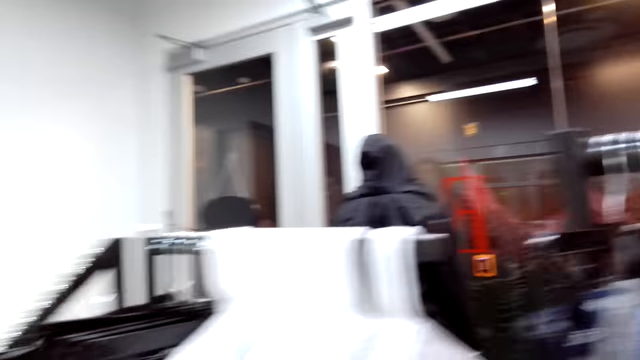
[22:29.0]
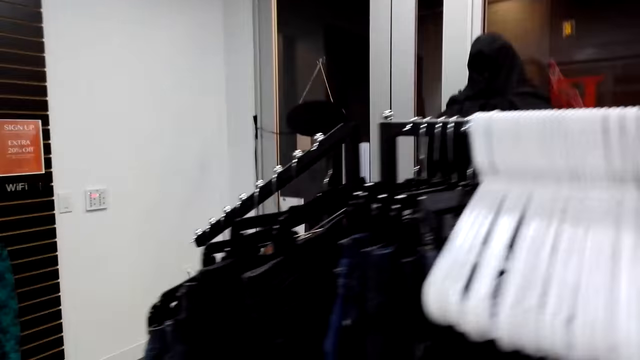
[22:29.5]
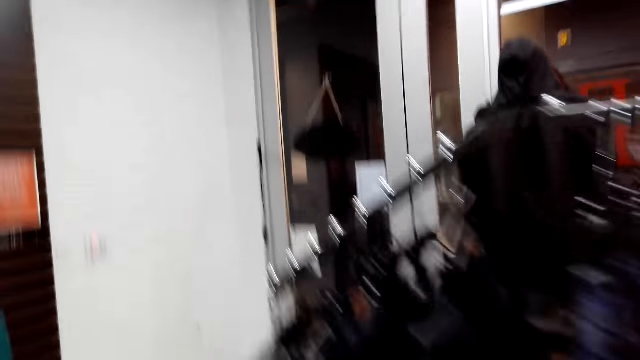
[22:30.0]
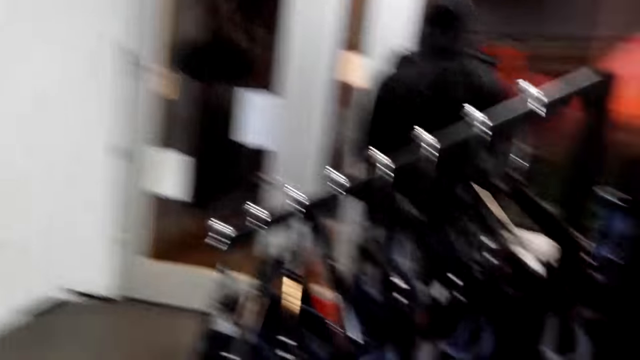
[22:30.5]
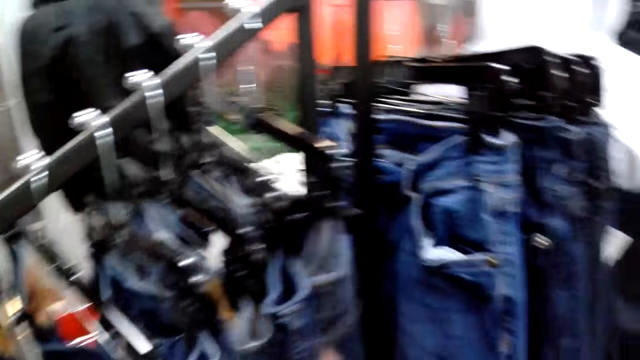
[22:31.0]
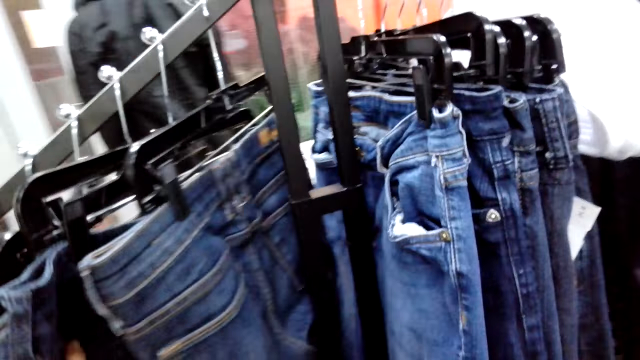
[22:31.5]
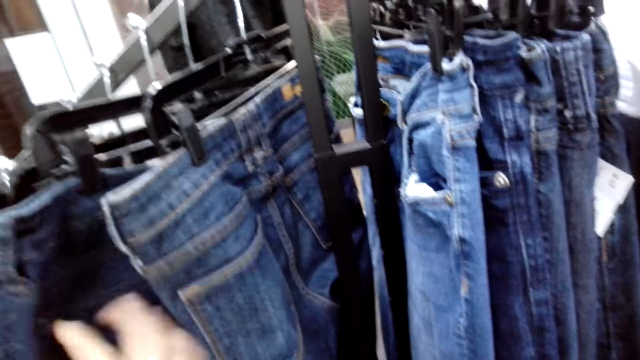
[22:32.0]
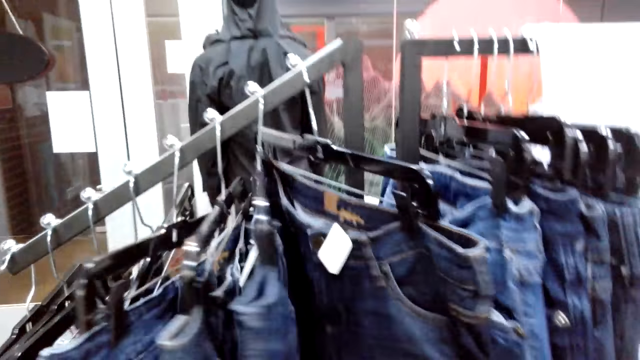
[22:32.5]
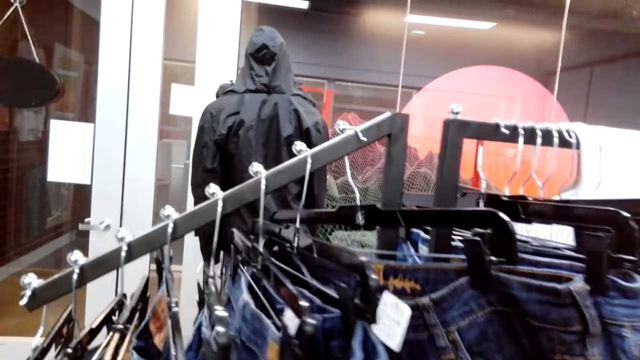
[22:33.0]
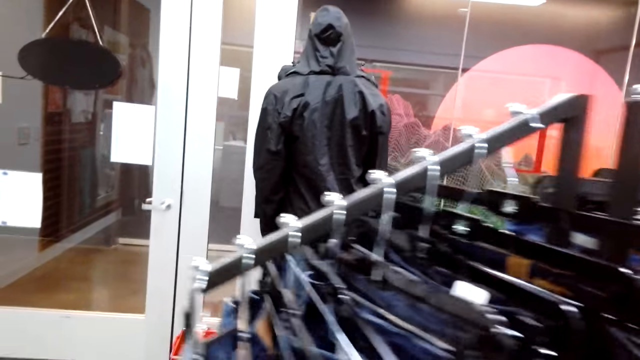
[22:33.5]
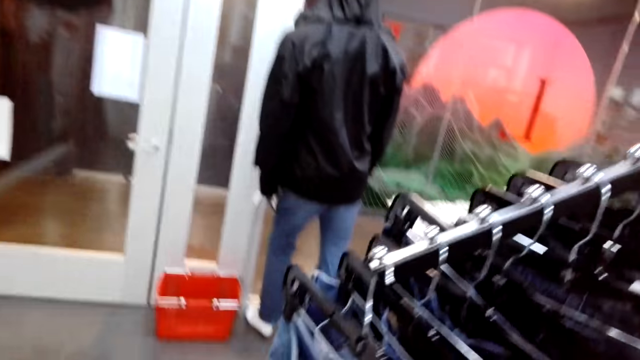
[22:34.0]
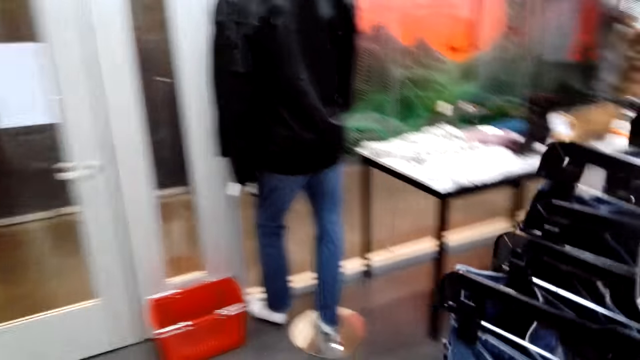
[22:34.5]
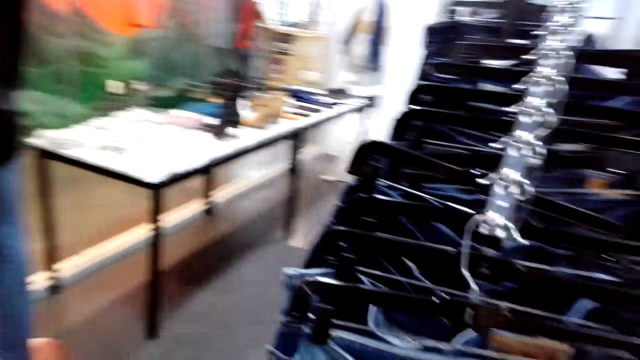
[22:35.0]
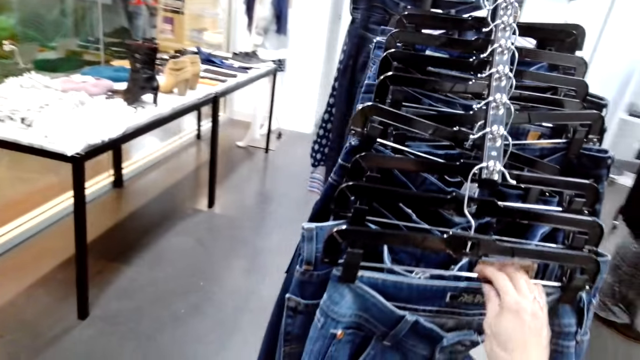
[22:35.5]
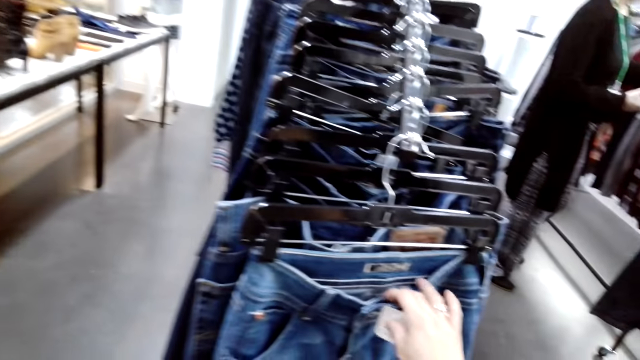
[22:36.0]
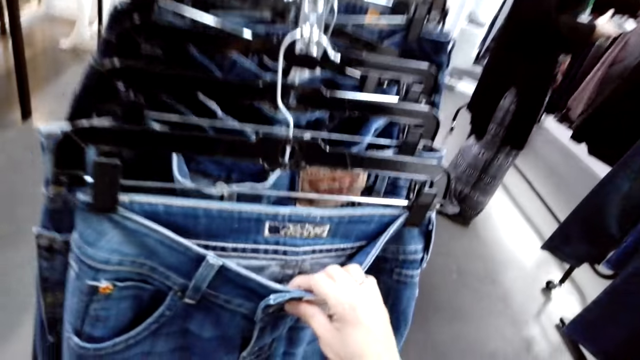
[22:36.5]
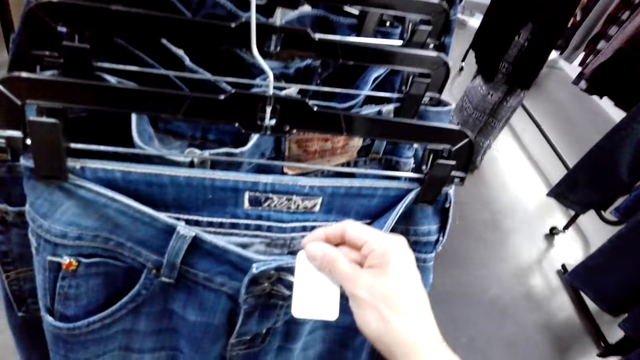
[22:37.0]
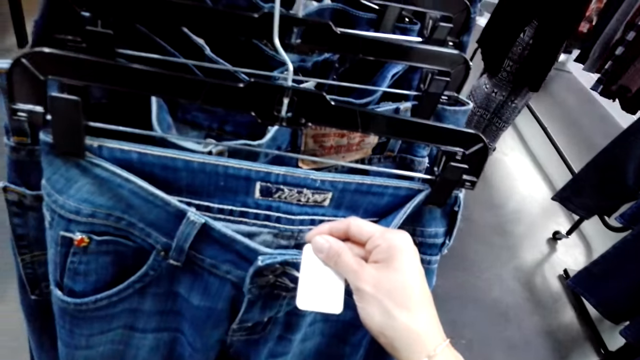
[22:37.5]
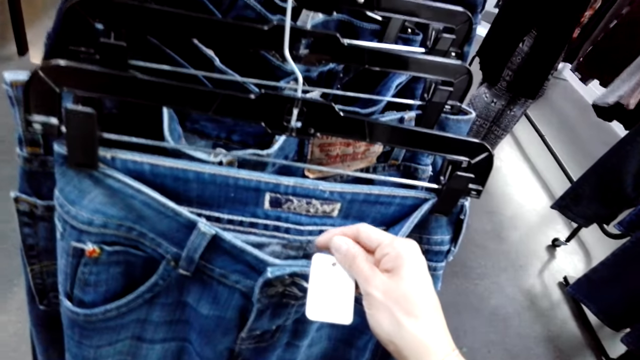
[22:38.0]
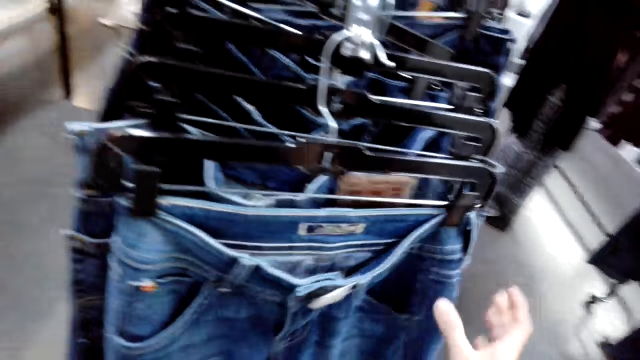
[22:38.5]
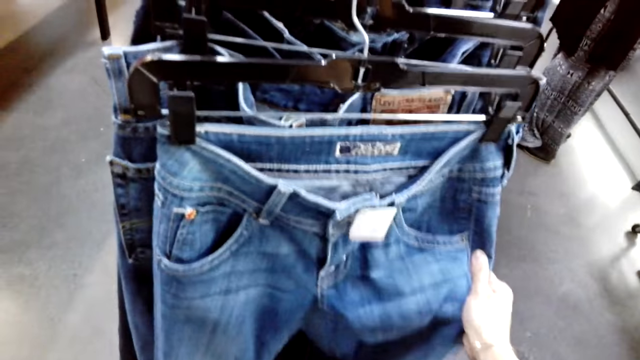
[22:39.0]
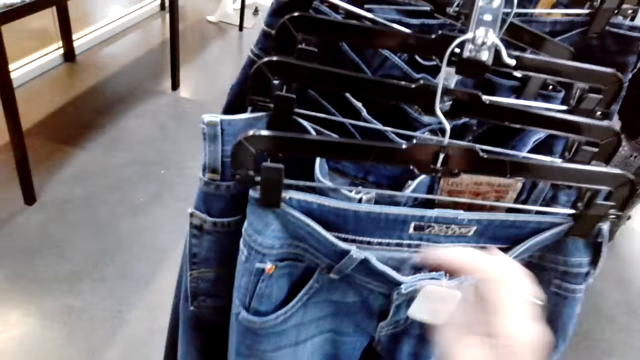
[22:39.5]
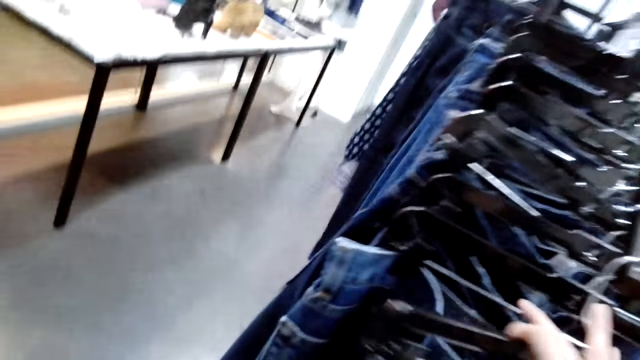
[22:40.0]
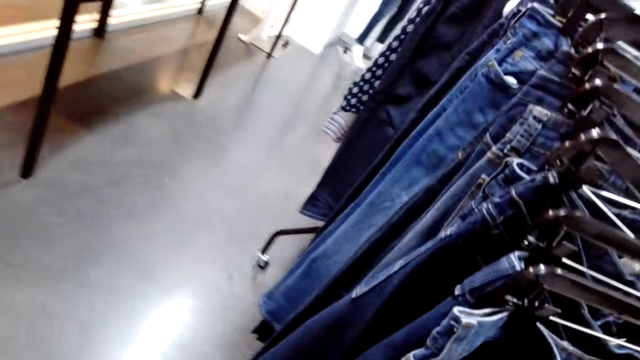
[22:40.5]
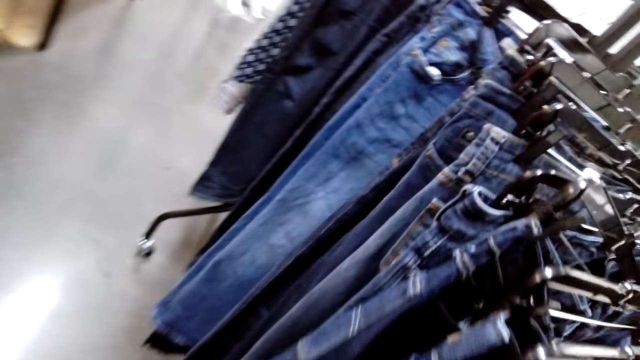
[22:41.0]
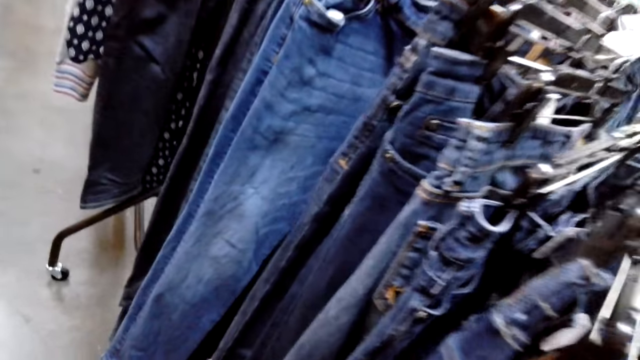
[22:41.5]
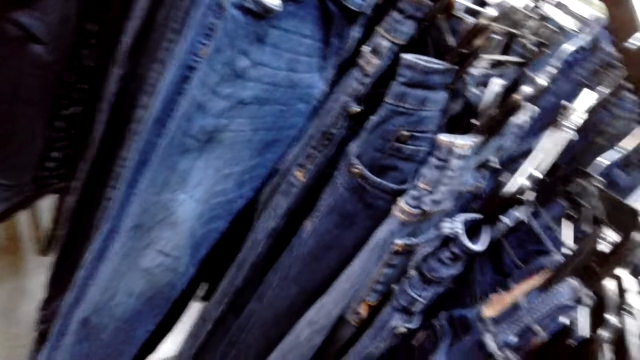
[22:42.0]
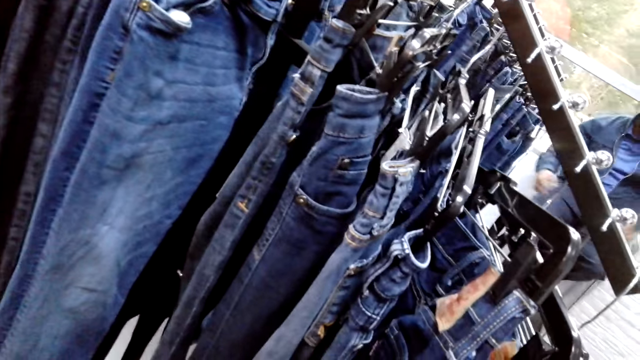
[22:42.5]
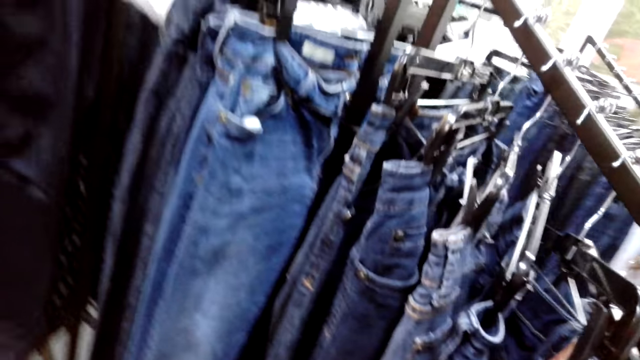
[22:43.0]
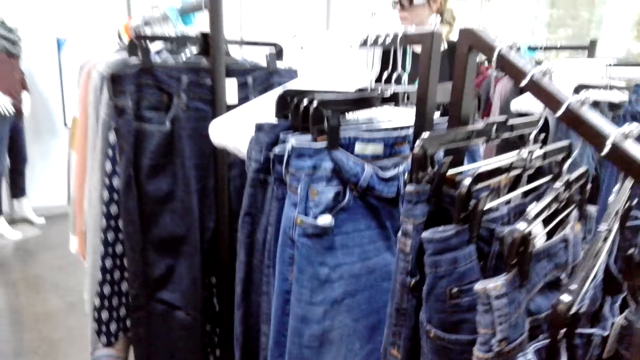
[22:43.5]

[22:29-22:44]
A person makes a step. The camera wearer walks forward. The person selects the trousers on the cloth rack. The camera wearer moves clothing items and walks forward. The person reads the logo on the trouser. The camera wearer touches a tag and speaks. They drop the tag and grab clothing. The person holds the trouser on the hanger and selects the trousers on the cloth rack. The camera wearer moves clothing items and walks forward.

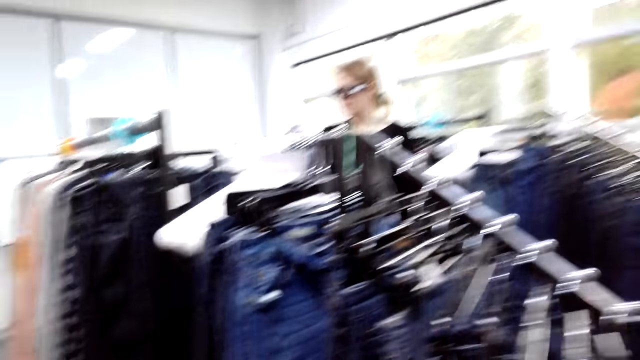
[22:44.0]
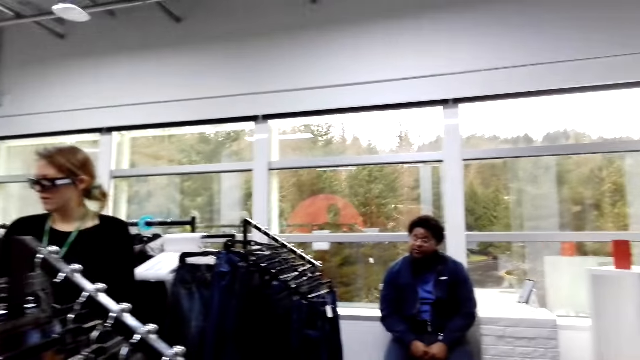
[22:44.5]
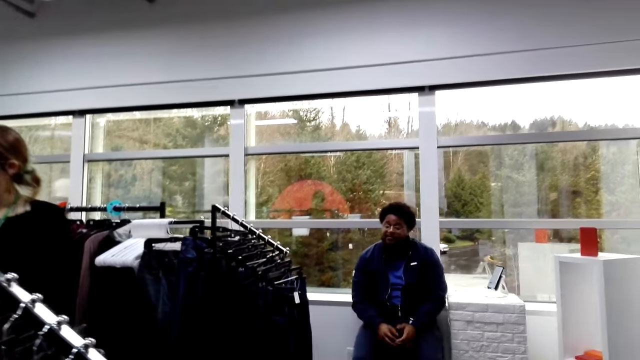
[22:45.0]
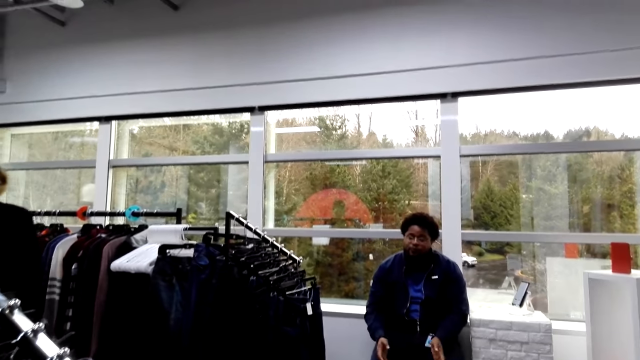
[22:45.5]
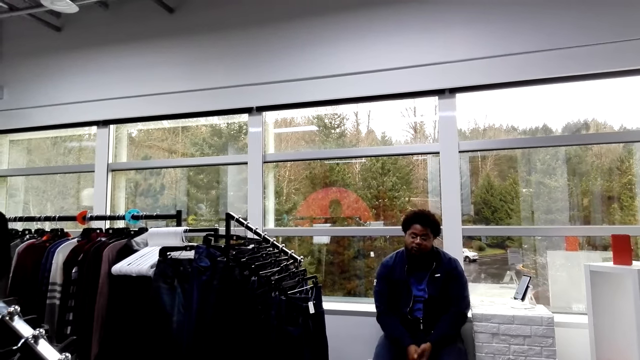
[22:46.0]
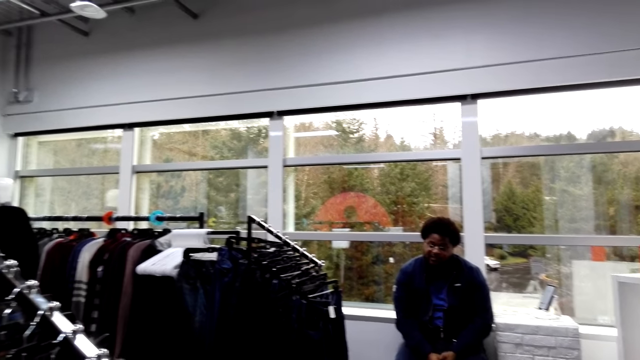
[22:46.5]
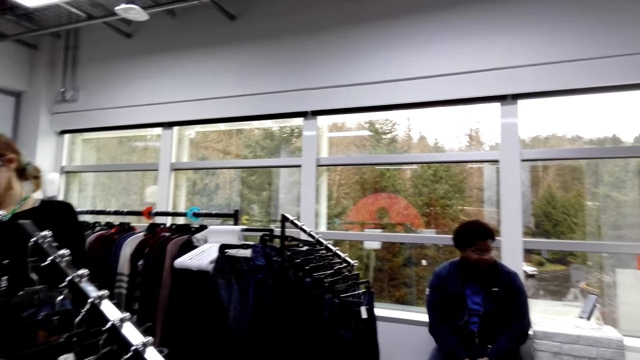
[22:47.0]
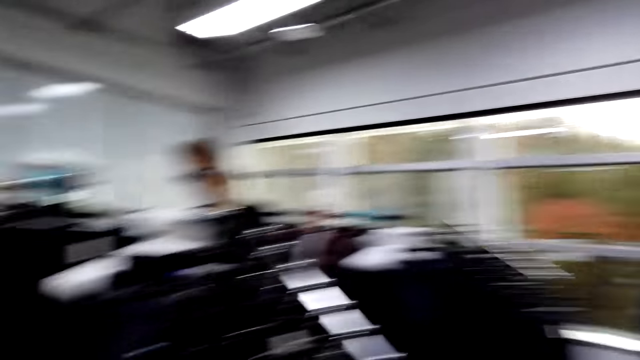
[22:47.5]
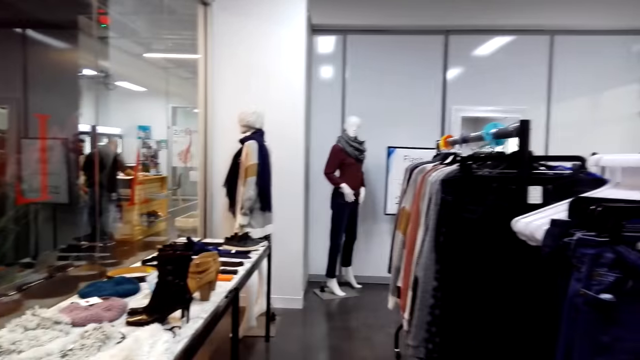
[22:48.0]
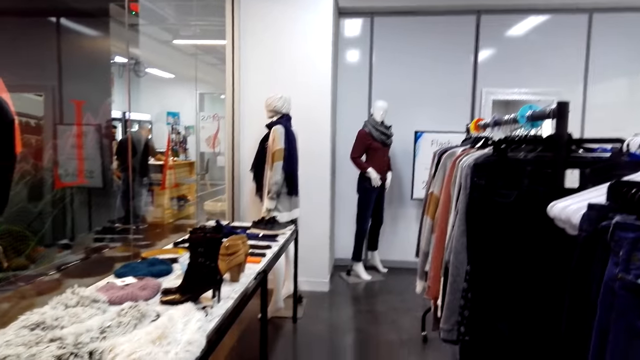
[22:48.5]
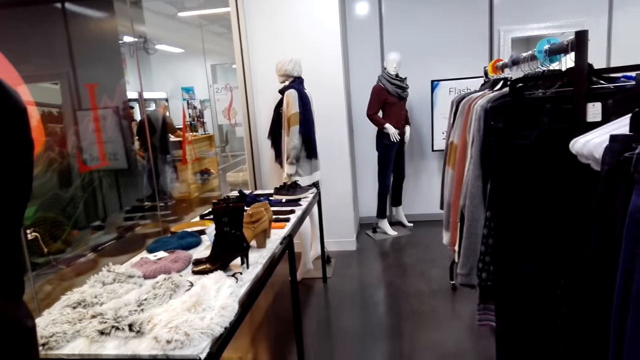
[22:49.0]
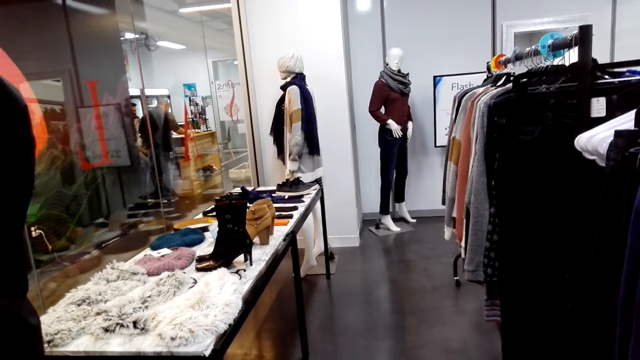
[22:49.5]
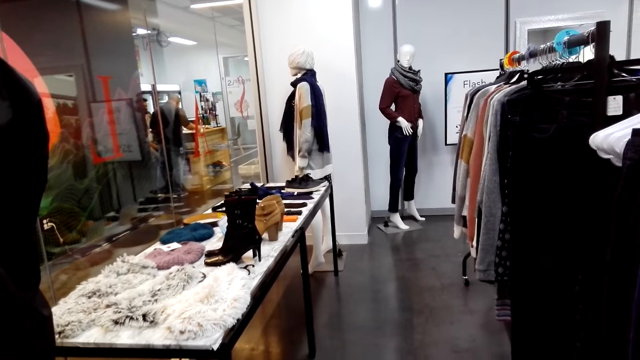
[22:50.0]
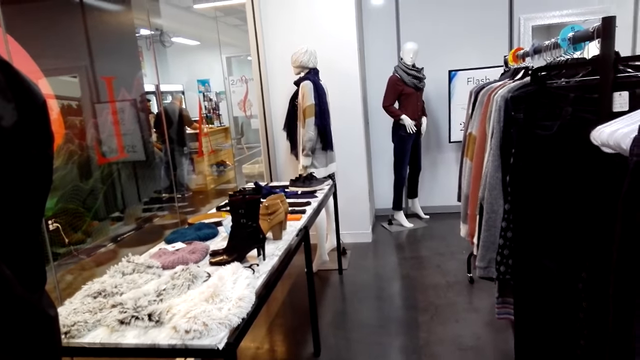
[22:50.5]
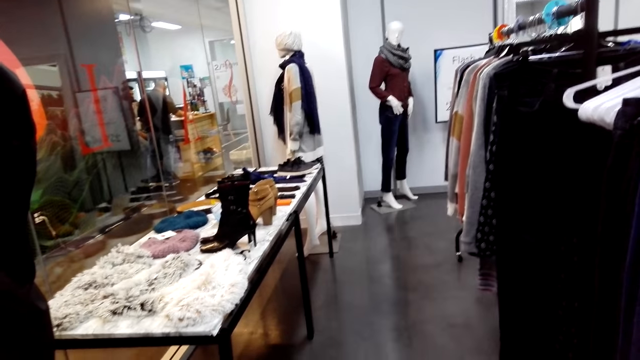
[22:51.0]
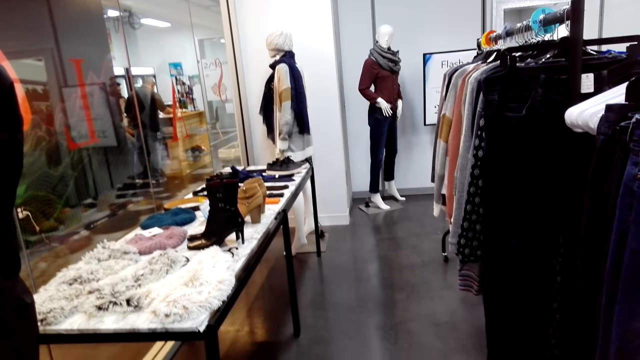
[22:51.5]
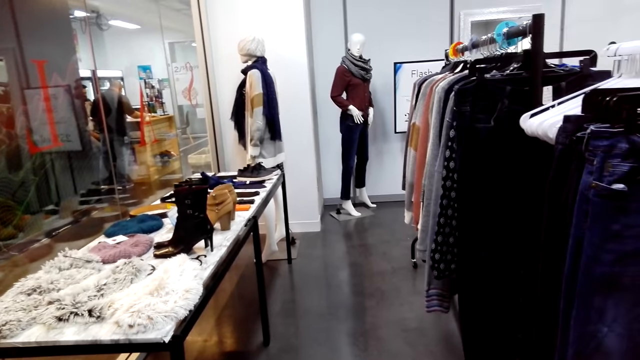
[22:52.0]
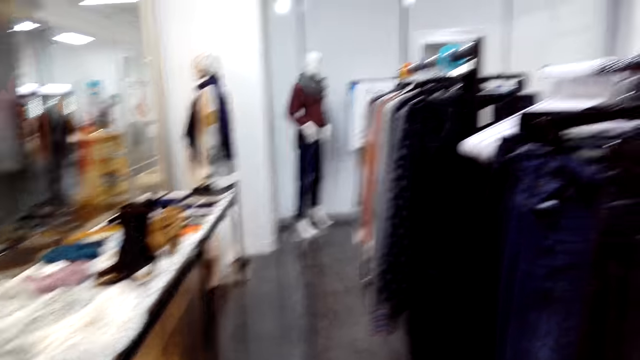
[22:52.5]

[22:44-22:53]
A woman walks forward. A person converses with another person. The camera wearer looks left. They select the shirts on the cloth rack and look right.
